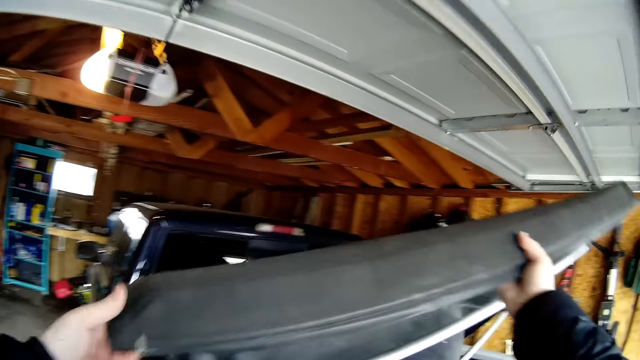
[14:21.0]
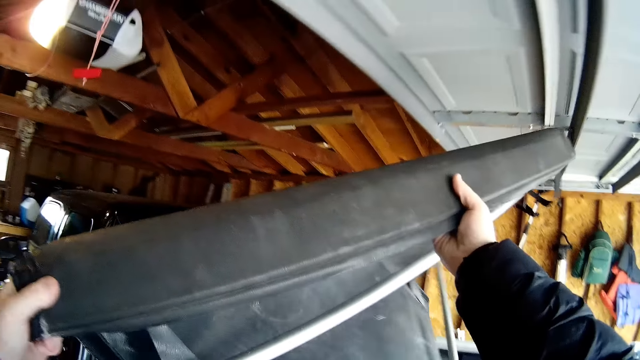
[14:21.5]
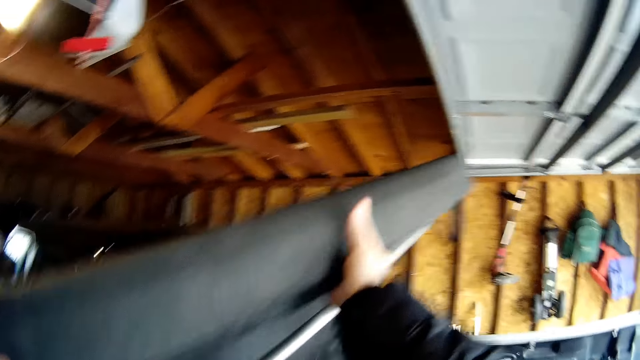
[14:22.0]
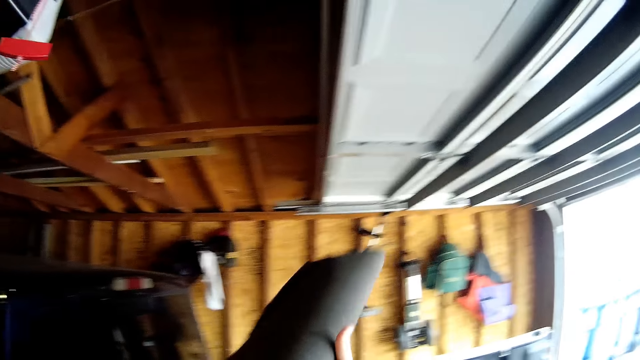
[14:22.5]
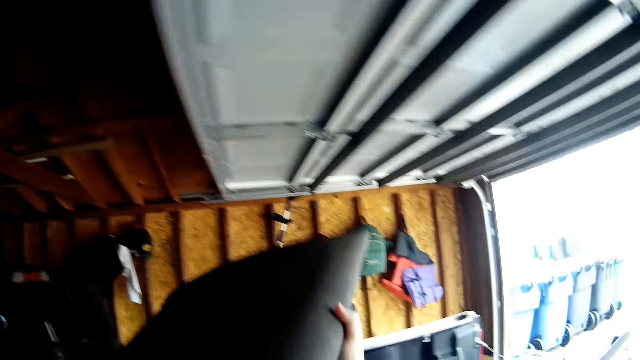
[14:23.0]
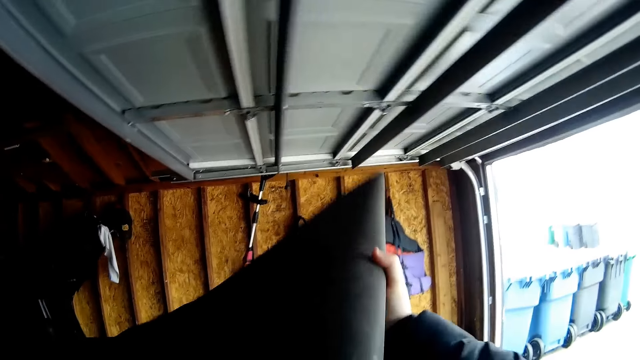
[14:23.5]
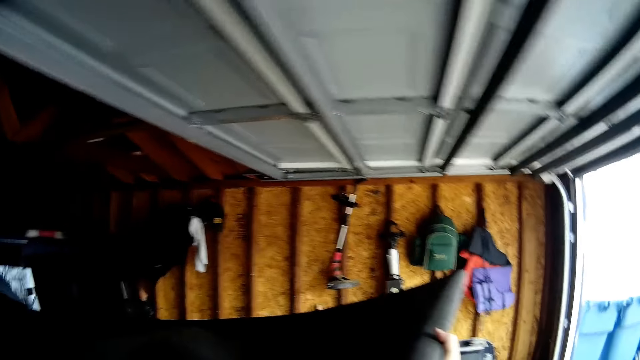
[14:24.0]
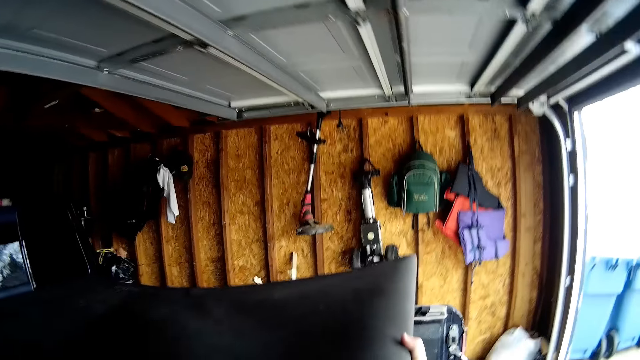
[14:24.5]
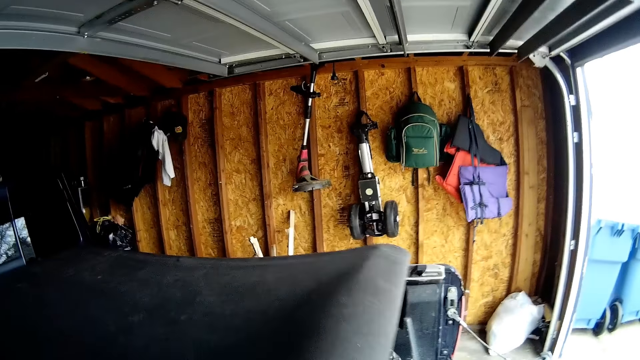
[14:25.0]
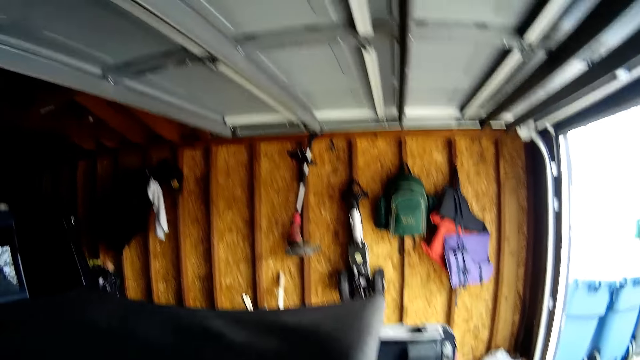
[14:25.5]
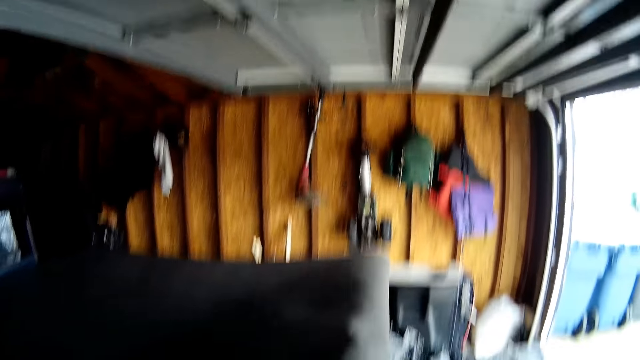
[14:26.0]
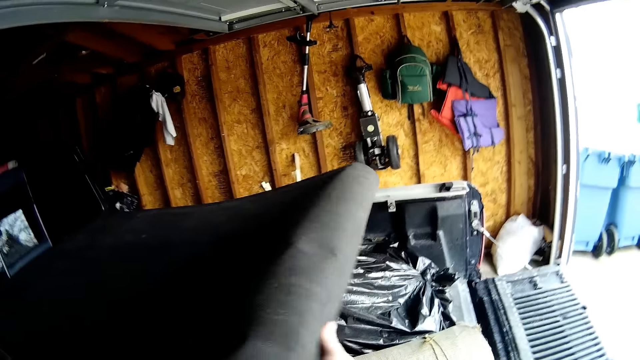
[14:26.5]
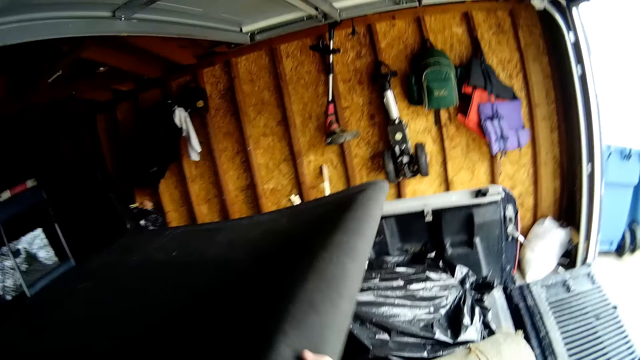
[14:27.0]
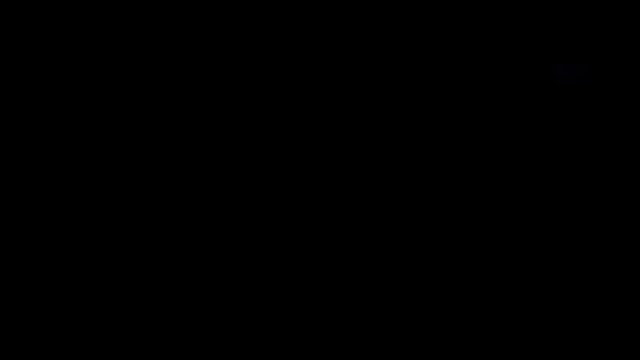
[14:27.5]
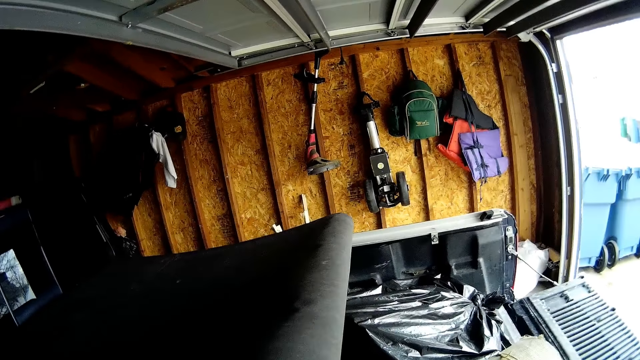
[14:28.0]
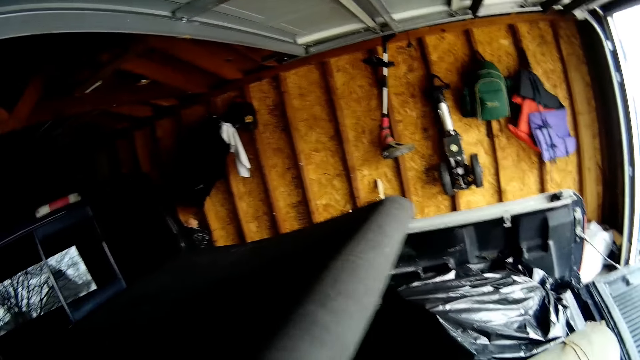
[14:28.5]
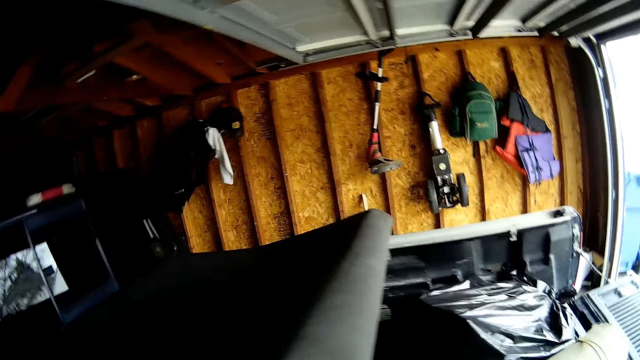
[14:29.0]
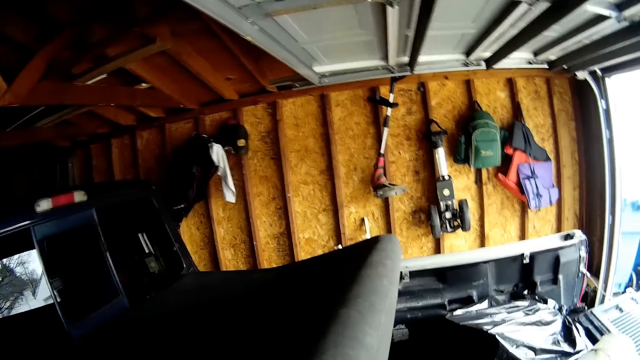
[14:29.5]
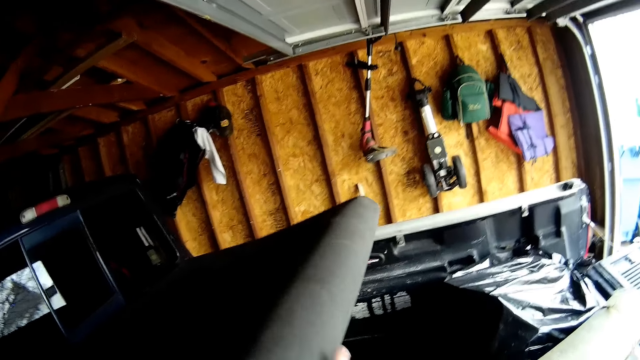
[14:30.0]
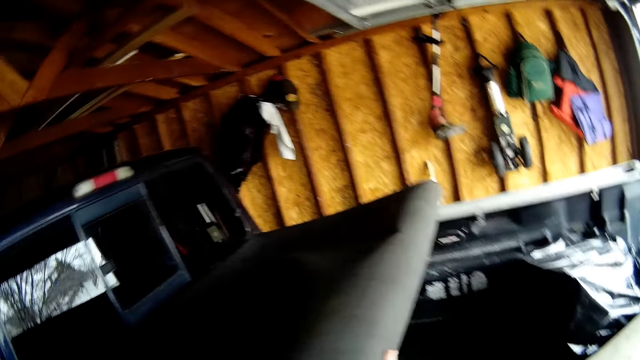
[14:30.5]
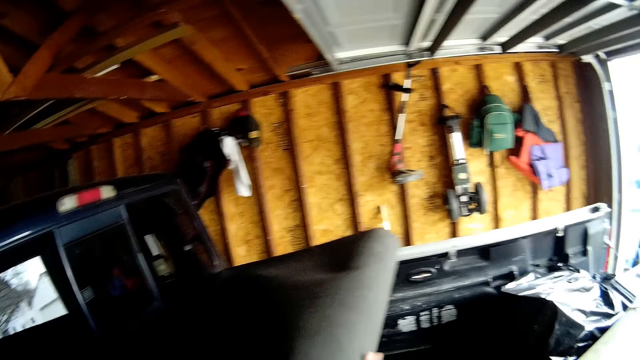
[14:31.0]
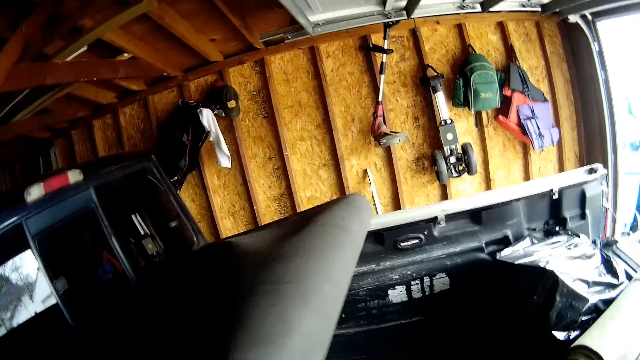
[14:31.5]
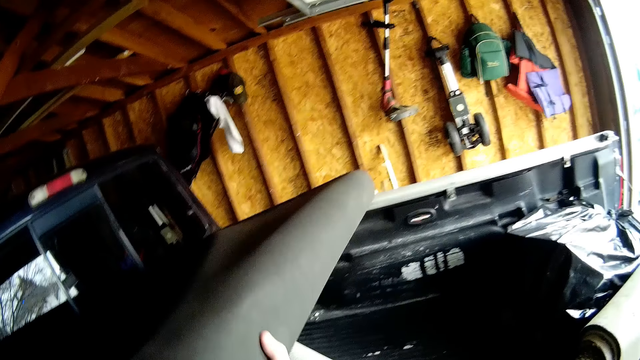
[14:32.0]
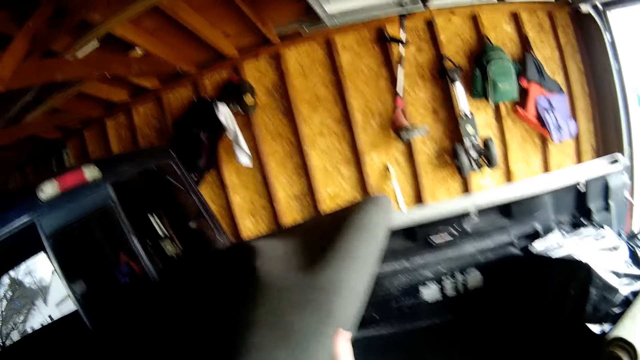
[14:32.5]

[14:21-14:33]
The camera wearer folds a cover.

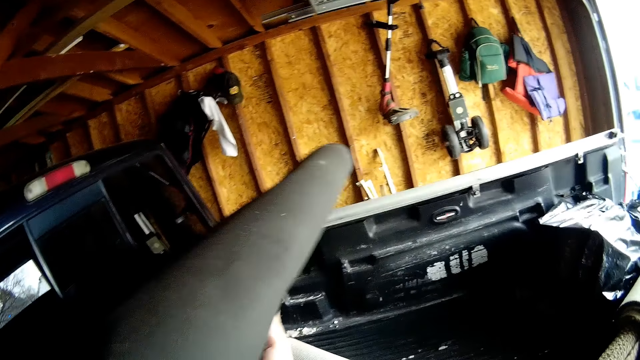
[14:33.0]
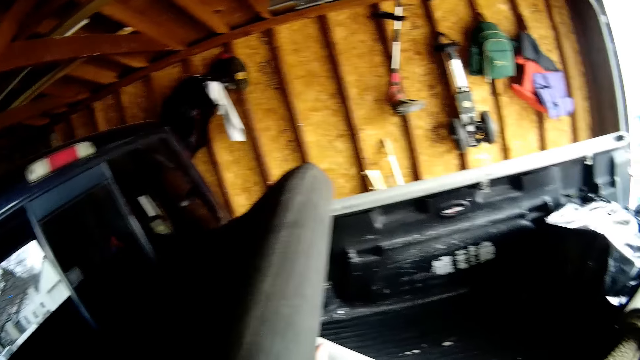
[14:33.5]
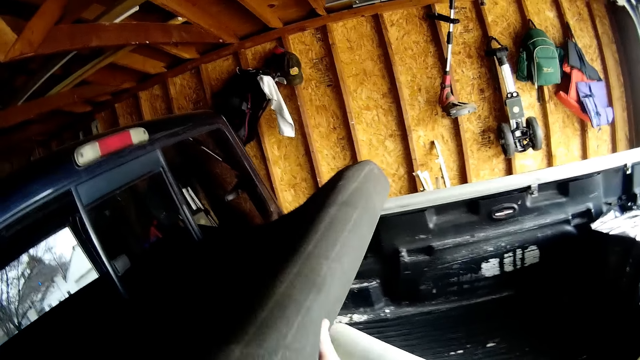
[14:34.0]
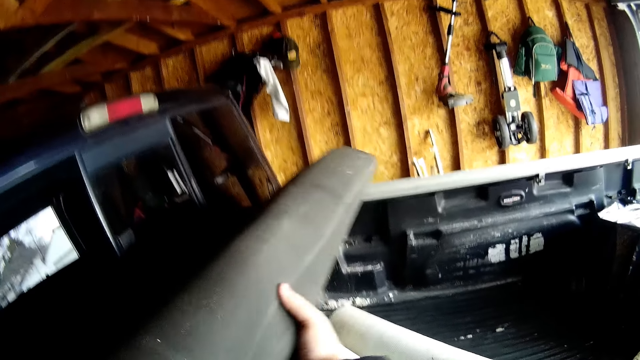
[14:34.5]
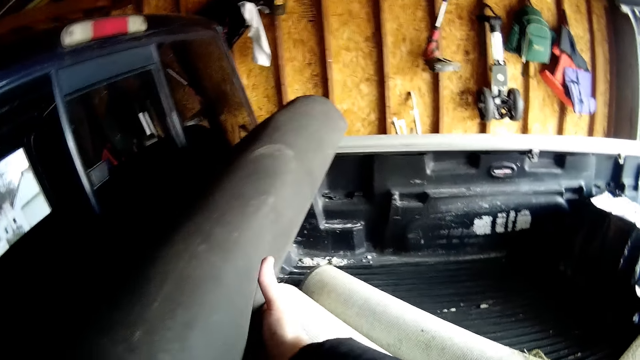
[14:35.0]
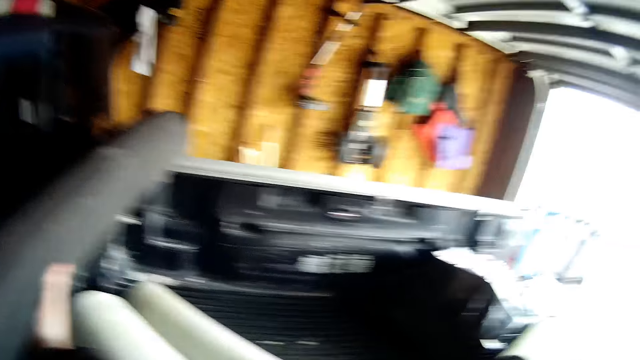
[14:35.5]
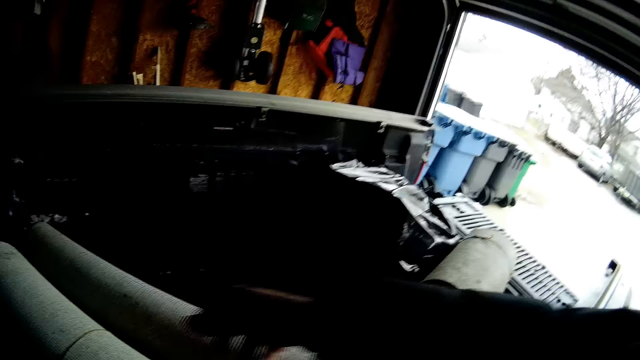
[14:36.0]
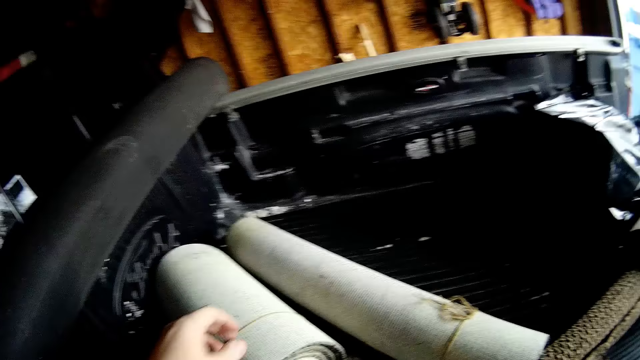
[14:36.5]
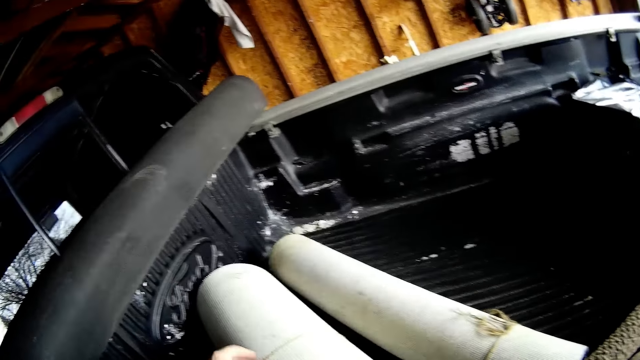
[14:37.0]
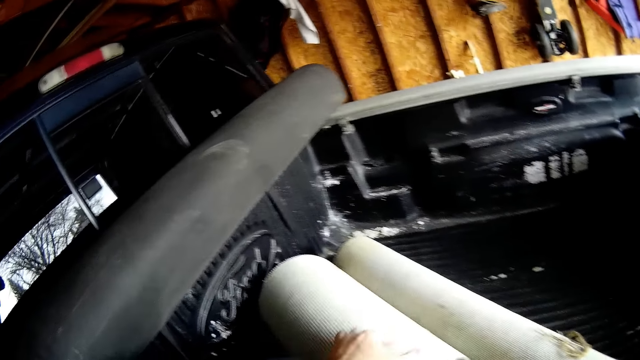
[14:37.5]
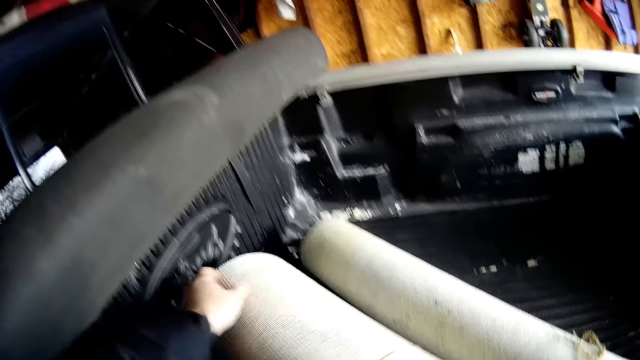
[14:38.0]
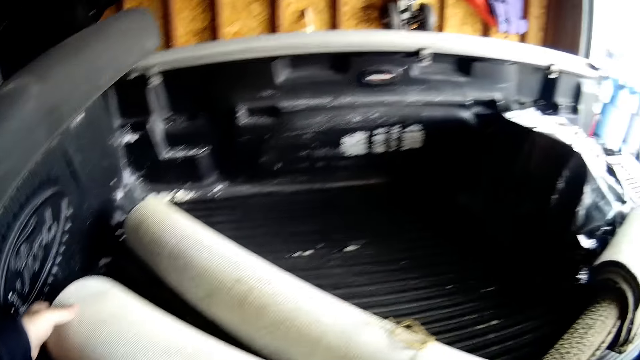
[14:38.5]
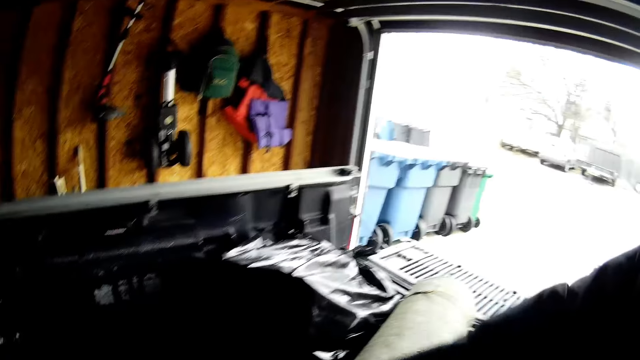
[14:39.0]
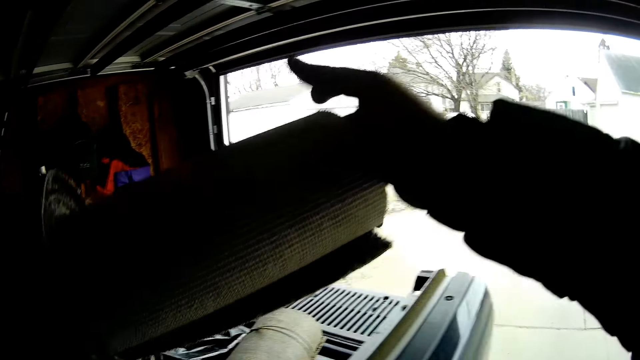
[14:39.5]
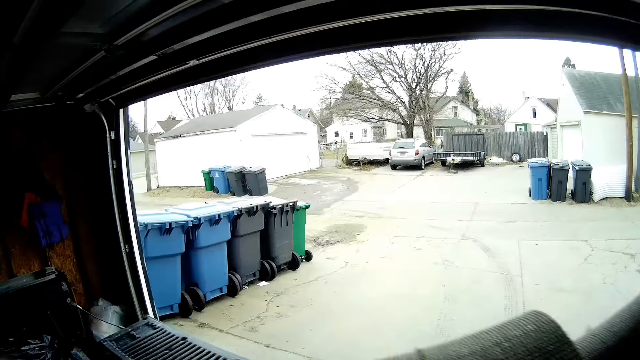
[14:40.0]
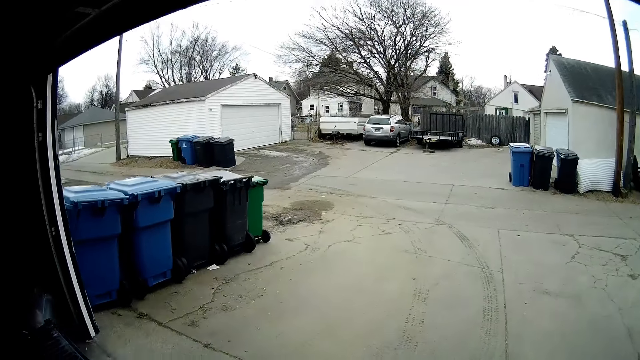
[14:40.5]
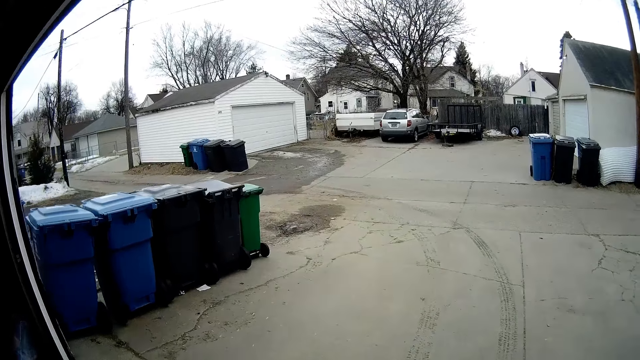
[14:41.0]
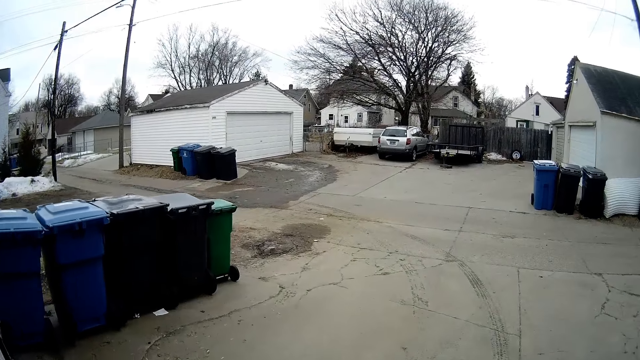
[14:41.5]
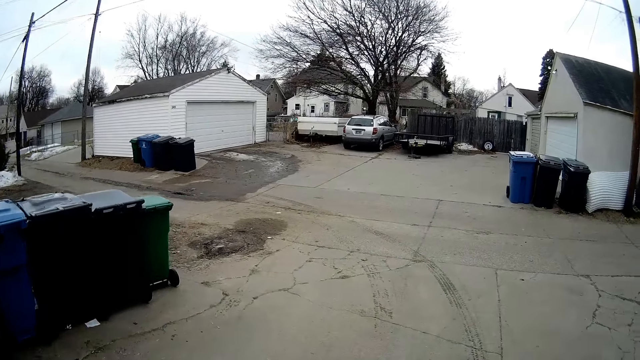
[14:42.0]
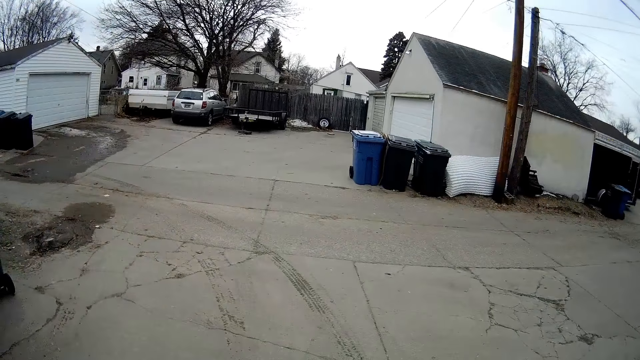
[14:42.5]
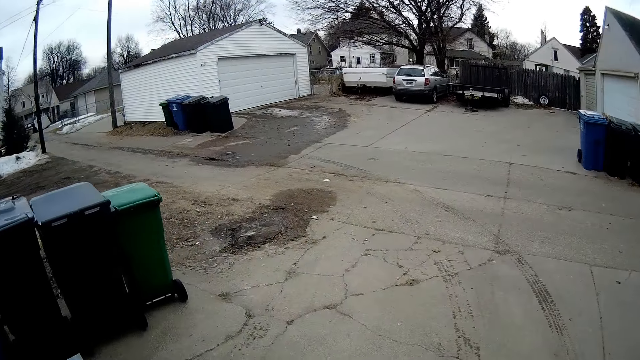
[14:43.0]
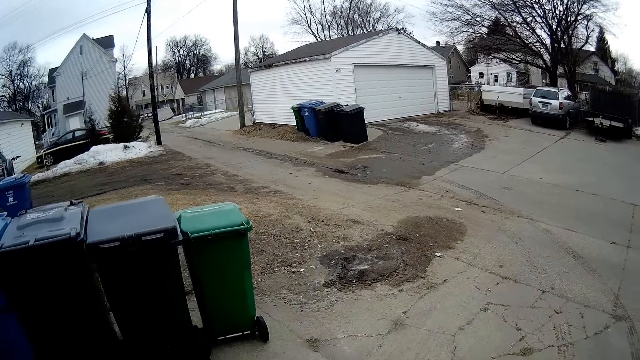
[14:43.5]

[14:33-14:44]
The camera wearer takes carpets on the pick-up bed. They walk out the garage.
